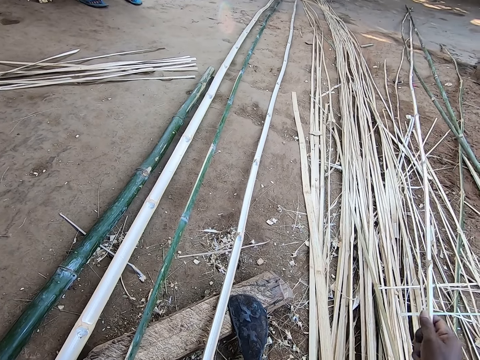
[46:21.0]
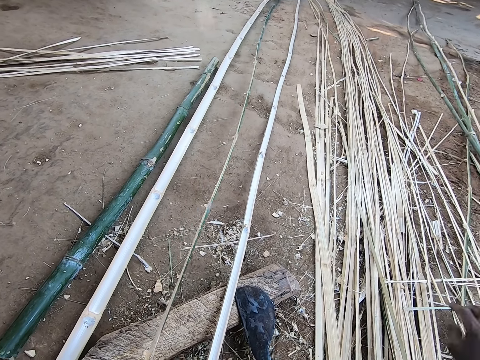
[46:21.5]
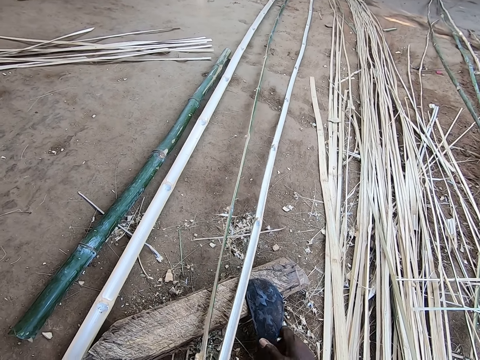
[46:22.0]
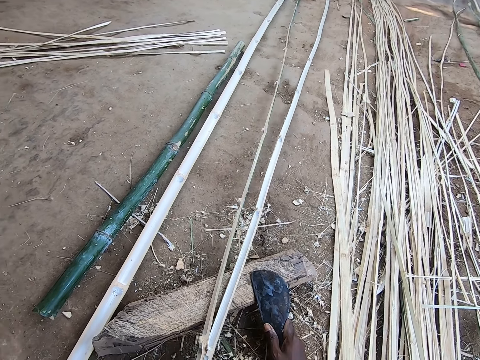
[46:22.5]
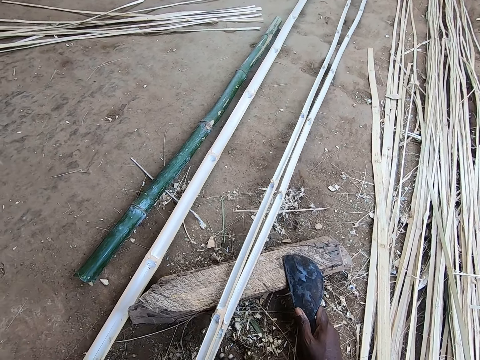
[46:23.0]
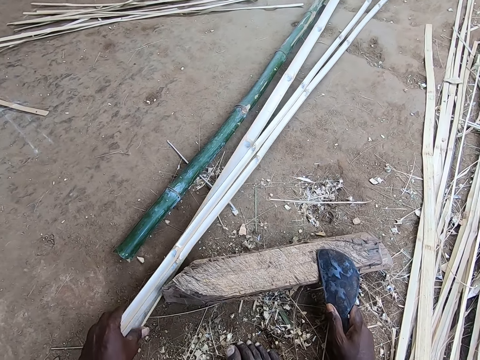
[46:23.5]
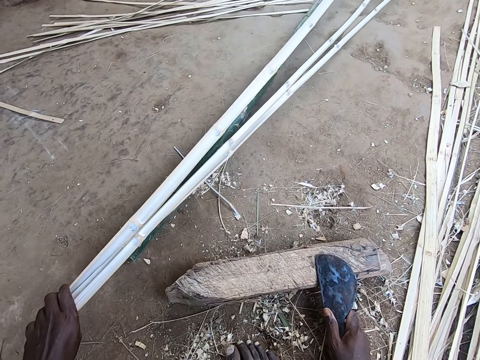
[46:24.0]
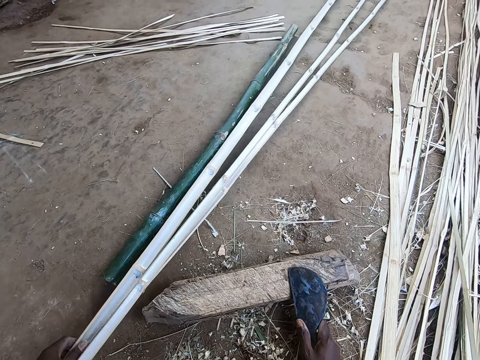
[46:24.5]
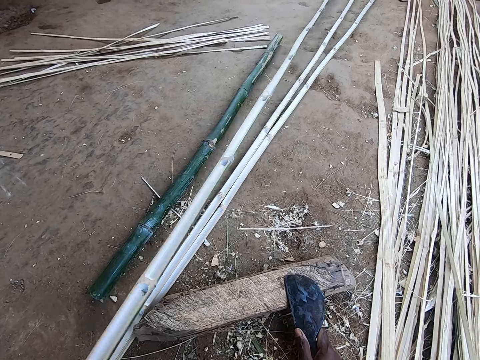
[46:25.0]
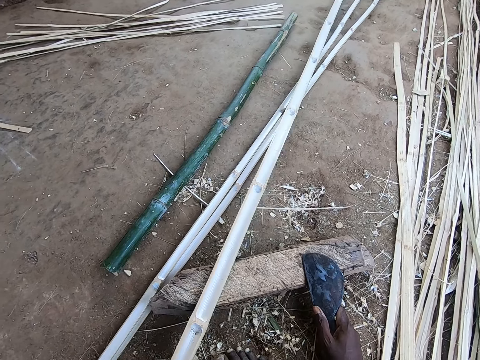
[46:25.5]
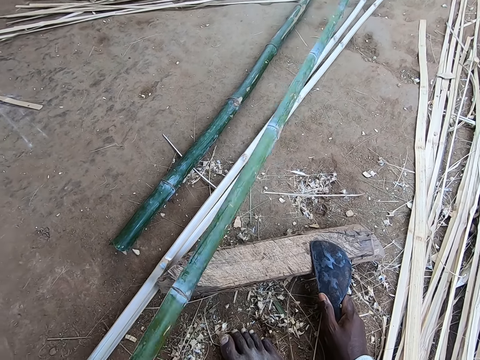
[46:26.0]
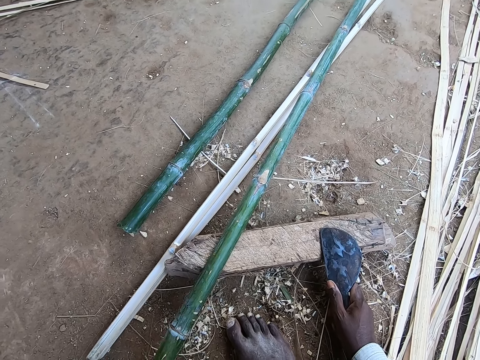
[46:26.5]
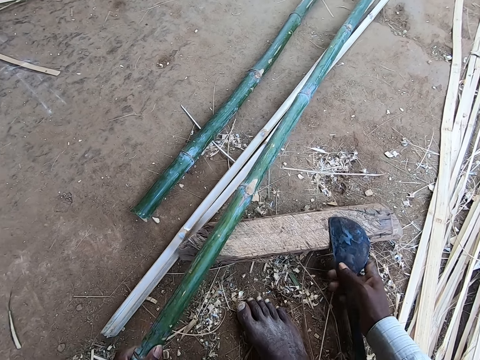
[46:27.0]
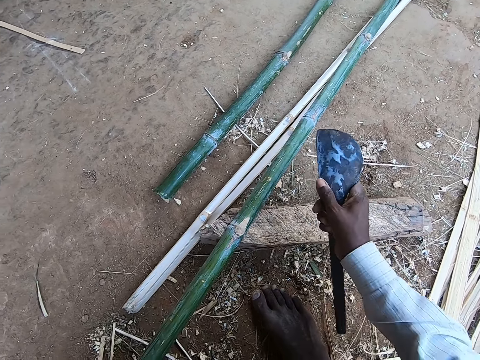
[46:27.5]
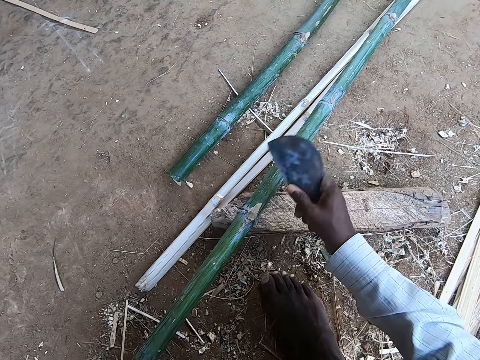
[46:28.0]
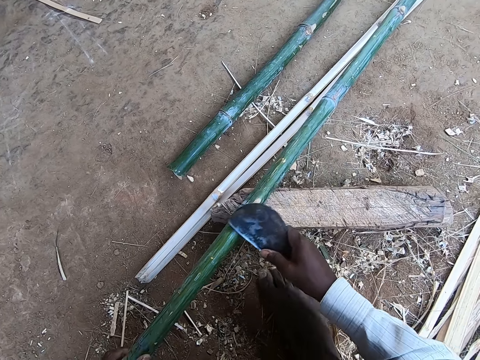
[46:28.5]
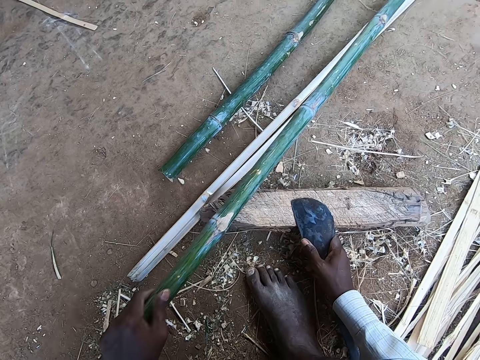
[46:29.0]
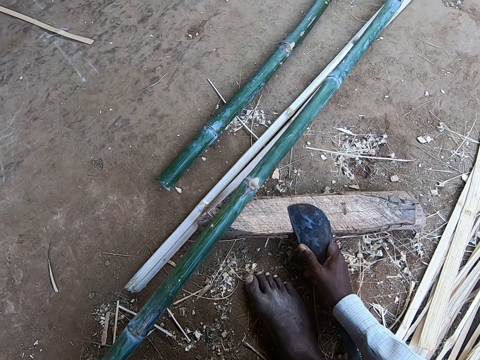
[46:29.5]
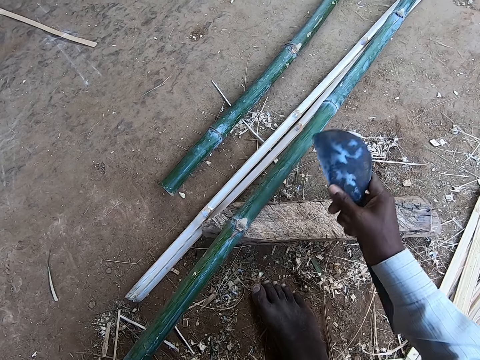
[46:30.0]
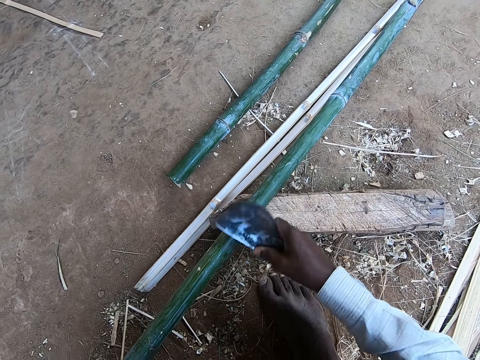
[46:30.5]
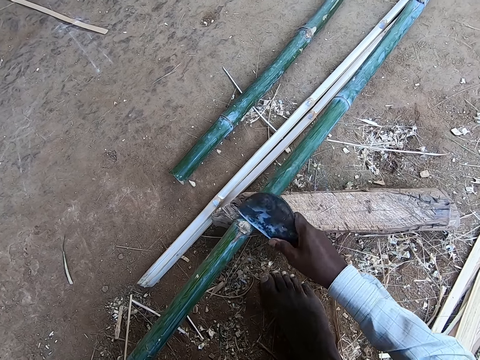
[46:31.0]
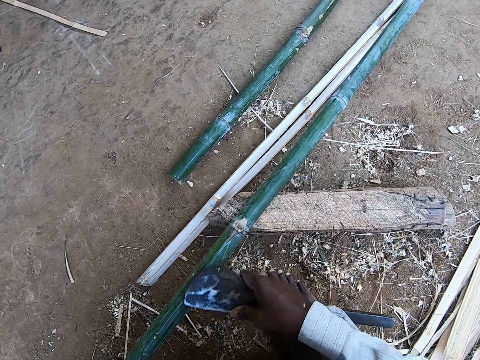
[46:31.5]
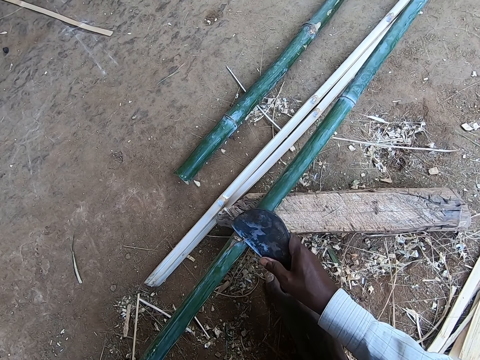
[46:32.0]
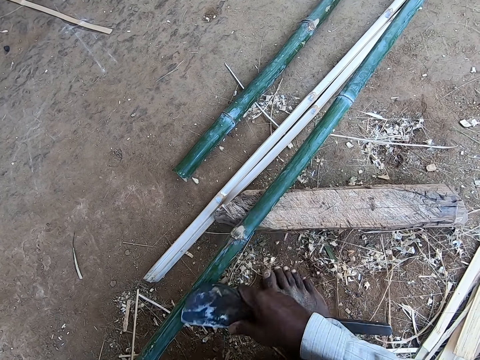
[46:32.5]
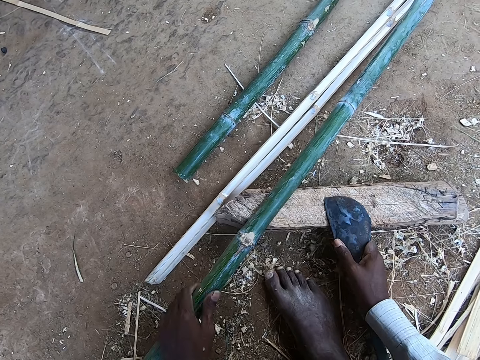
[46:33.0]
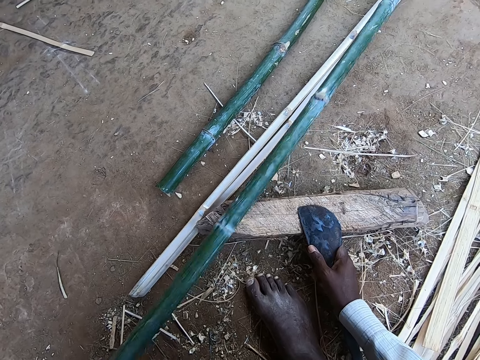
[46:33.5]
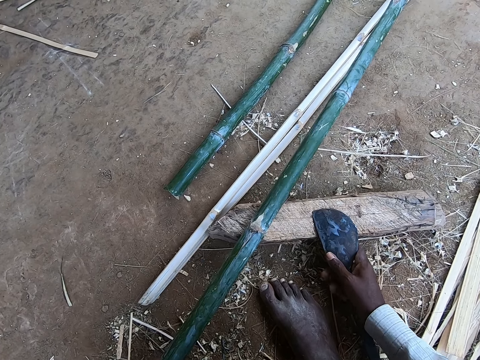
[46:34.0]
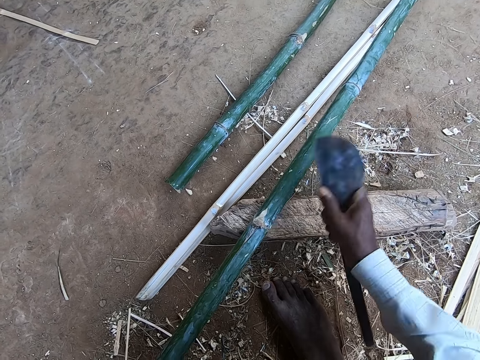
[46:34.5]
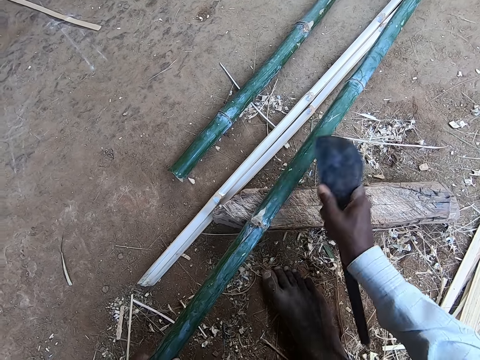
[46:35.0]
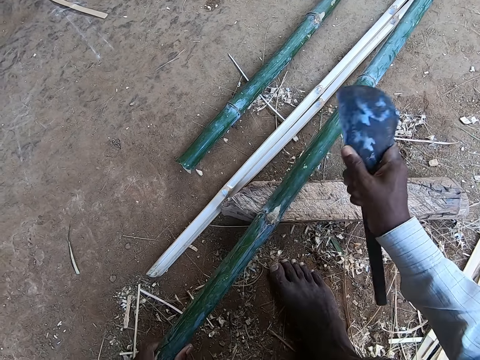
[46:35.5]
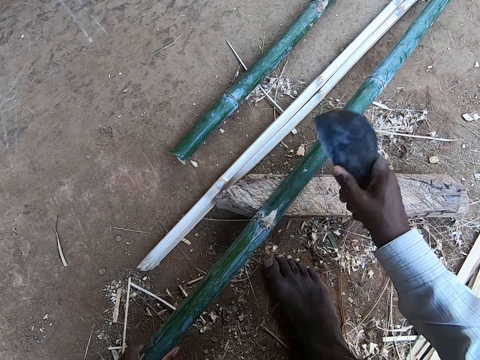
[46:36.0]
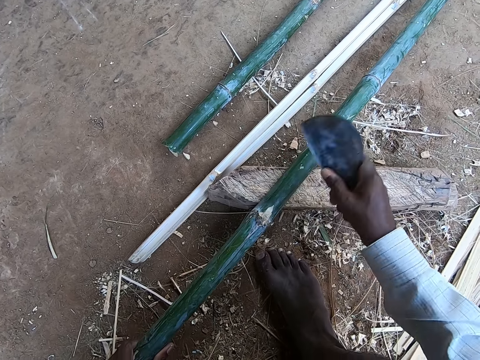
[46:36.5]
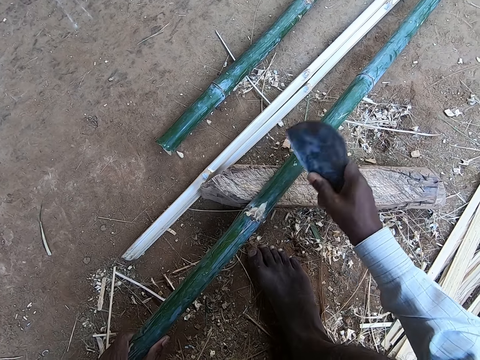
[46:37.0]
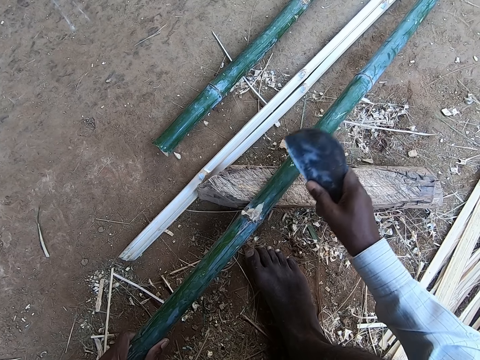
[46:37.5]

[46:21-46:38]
The camera wearer drops the bamboo stick on the ground with his right hand. He touches the kukri or bamboo cutter knife on the stick with his right hand. He moves the bamboo with his left hand. He picks some bamboo sticks from the ground with his left hand. He moves the bamboo with his left hand again. He flips the bamboo with his left hand. He pulls the bamboo with the left hand. He scrapes the bamboo stick with the kukri in his right hand. He moves the bamboo stick with his left hand. He smoothens the bamboo with the bamboo cutter knife. He scrapes the bamboo stick with the kukri in his right hand. He moves the bamboo stick with his left hand. He scrapes the bamboo stick with the kukri in his right hand.

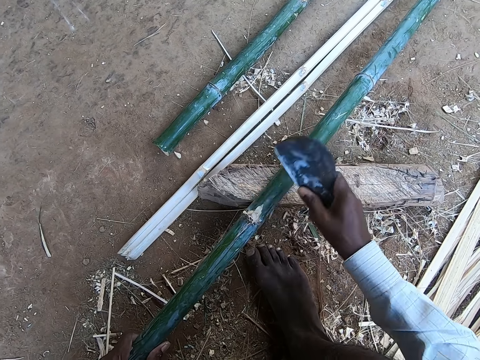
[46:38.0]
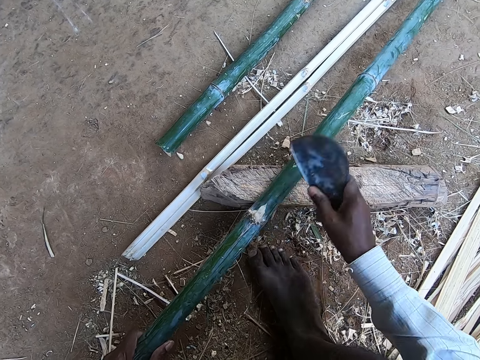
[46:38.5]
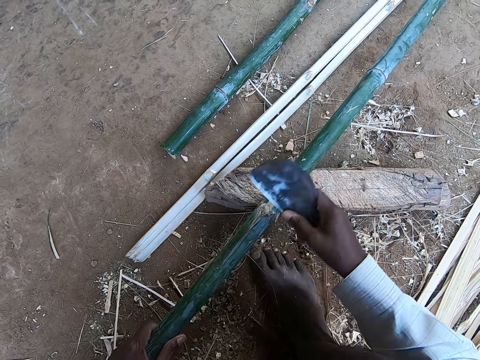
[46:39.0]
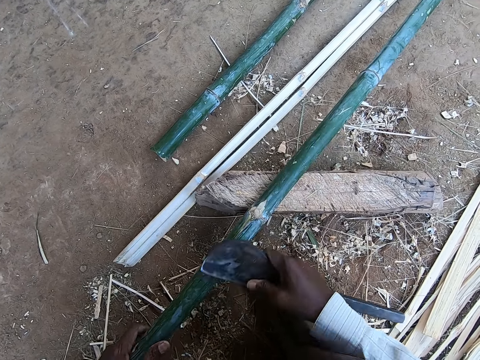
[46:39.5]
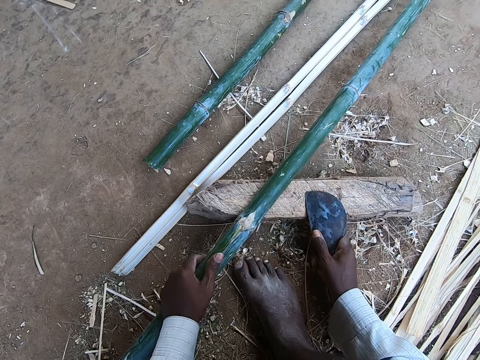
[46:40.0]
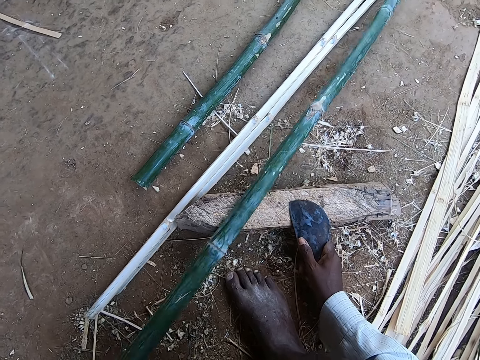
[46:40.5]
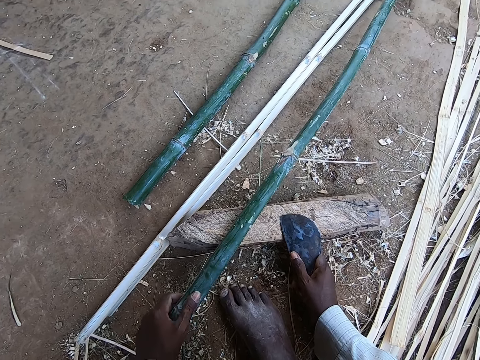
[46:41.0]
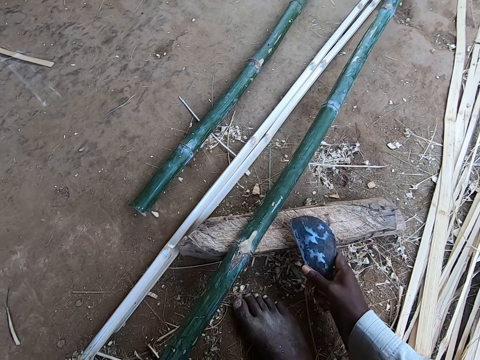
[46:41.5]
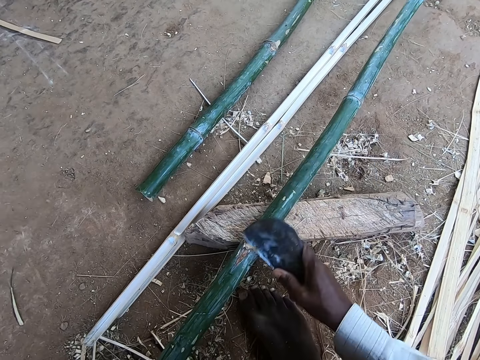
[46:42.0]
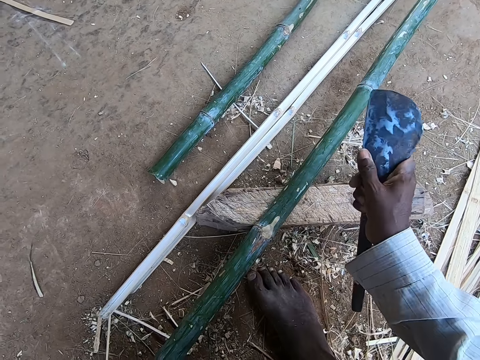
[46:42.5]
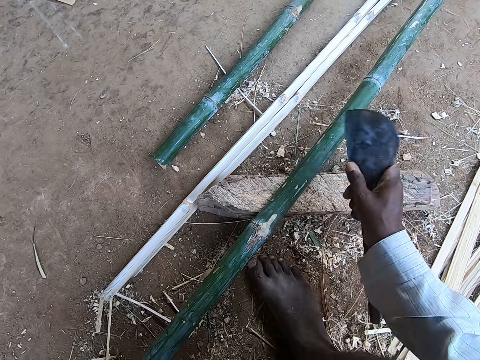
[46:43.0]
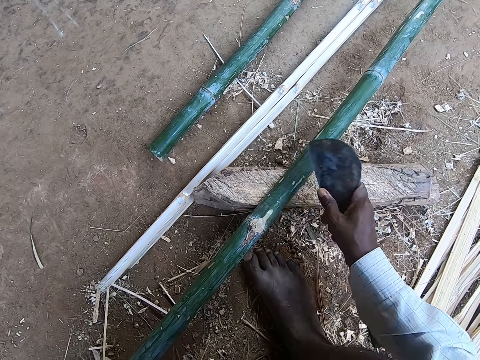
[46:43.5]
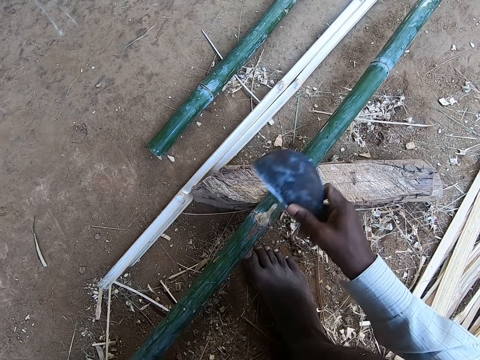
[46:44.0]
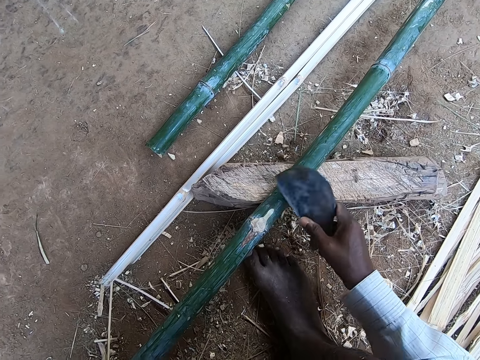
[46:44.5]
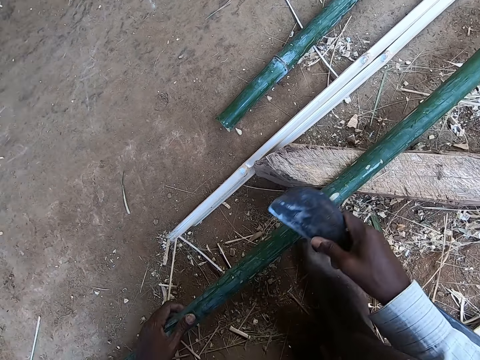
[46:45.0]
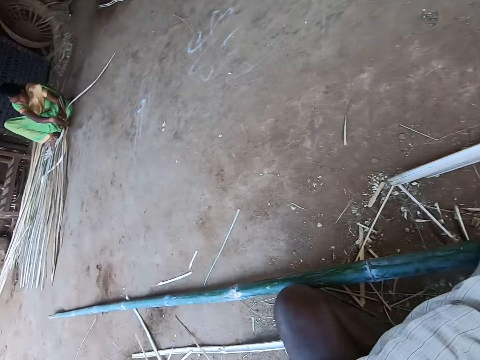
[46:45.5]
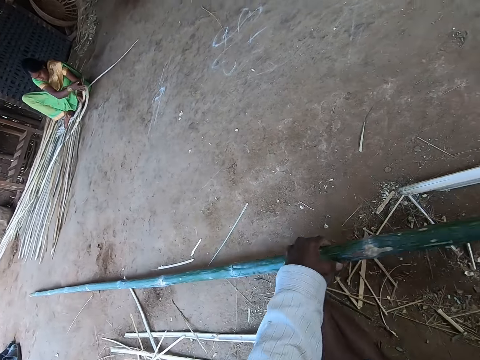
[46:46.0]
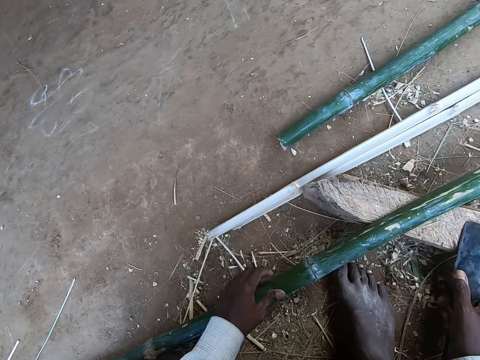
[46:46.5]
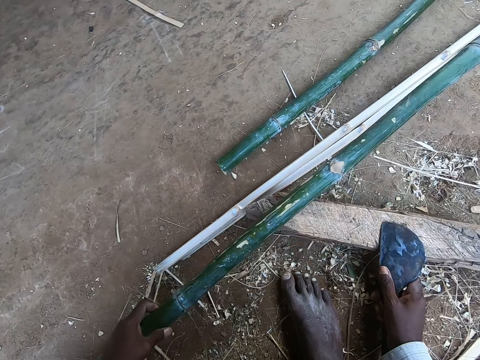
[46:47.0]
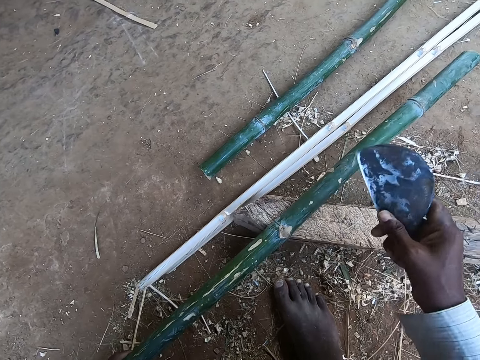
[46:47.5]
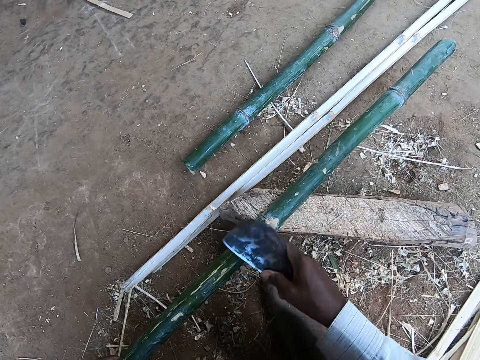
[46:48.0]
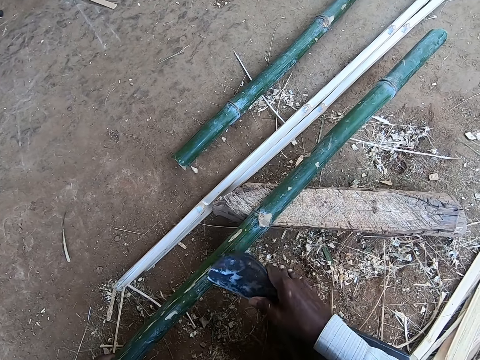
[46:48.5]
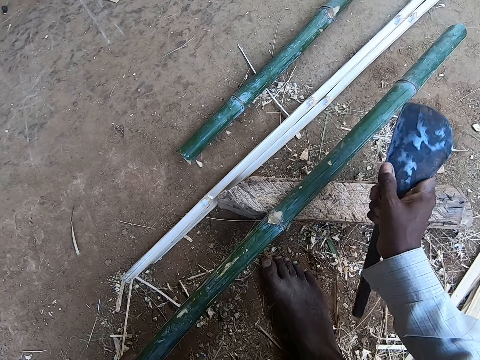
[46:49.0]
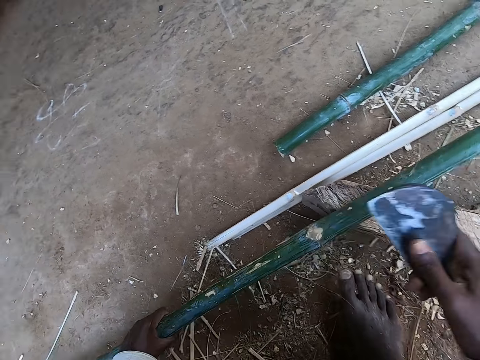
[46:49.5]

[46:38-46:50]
The camera wearer moves the bamboo stick with his left hand. He scrapes the bamboo stick with the kukri in his right hand. He looks around. A woman packs some sticks from the ground with both hands. The camera wearer moves the bamboo stick with his left hand. He scrapes the bamboo stick with the kukri in his right hand. He moves the bamboo stick with his left hand.
